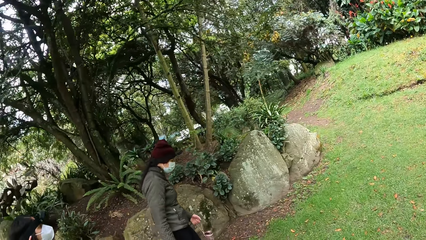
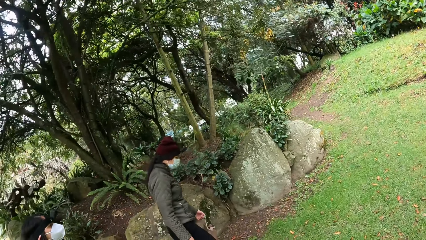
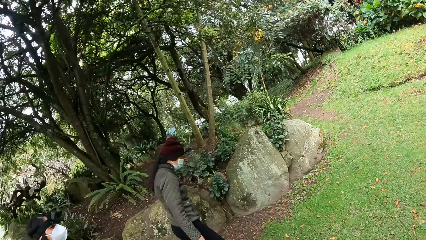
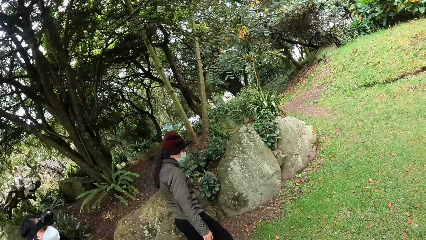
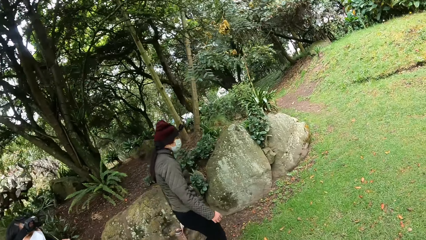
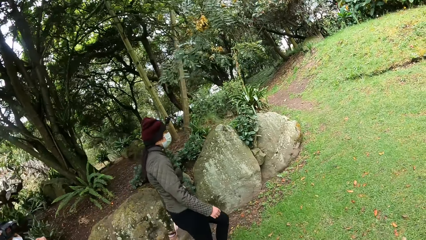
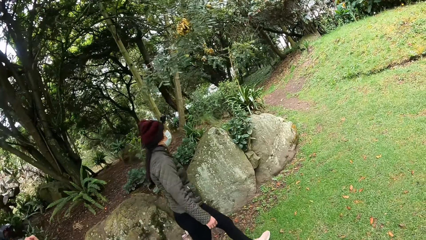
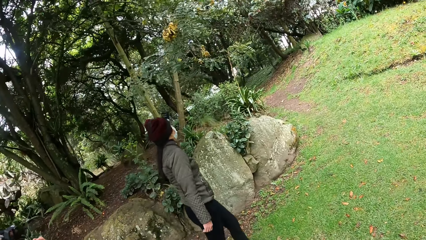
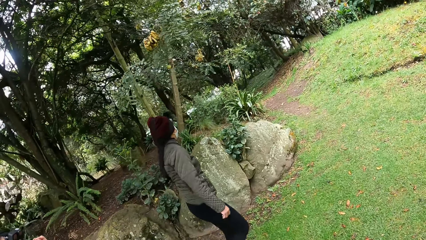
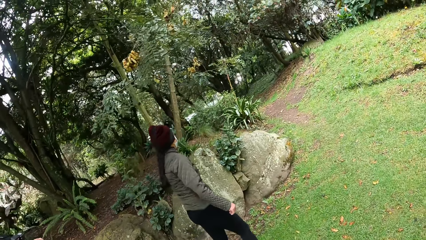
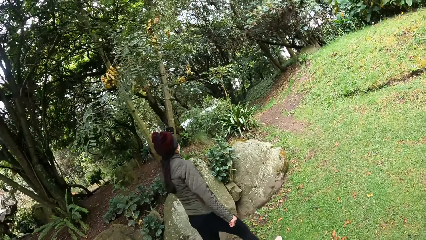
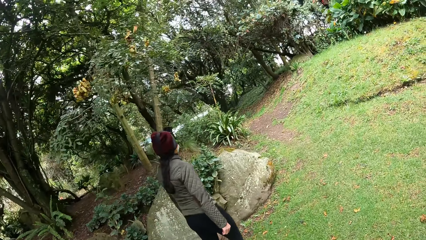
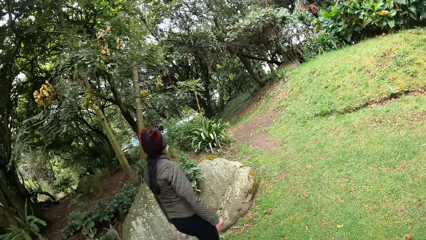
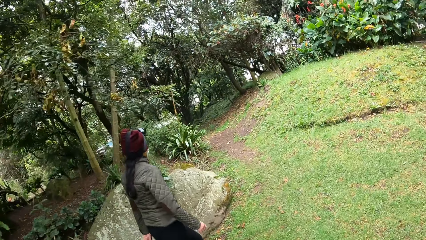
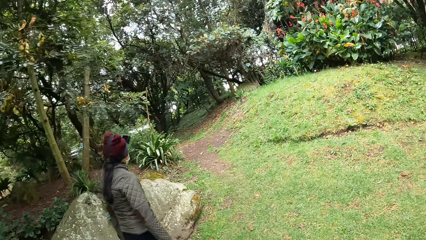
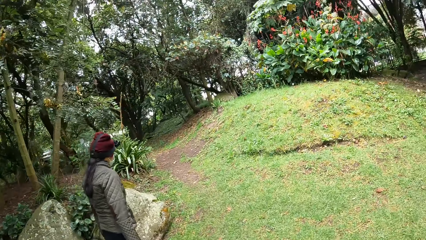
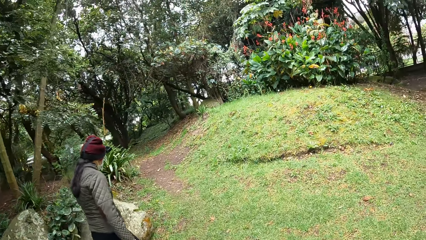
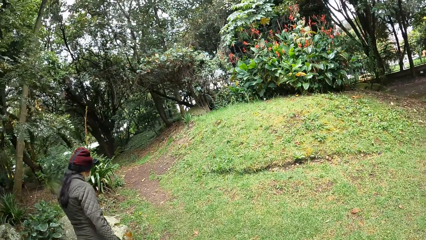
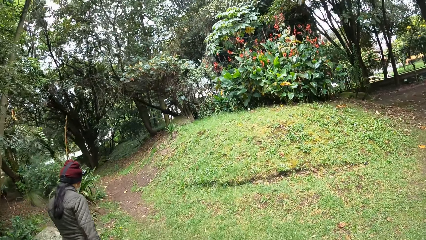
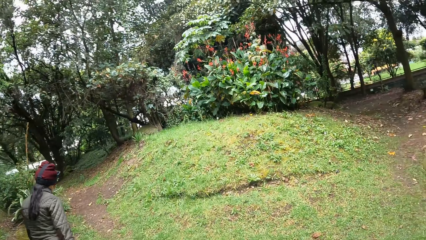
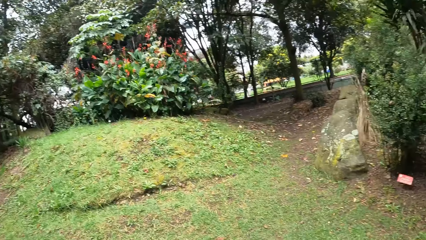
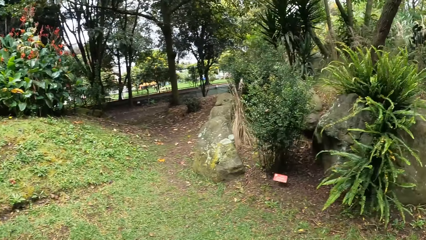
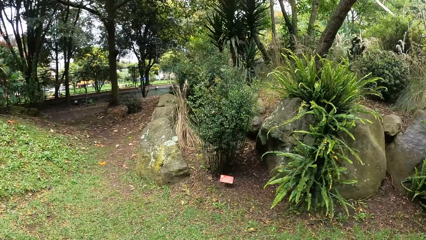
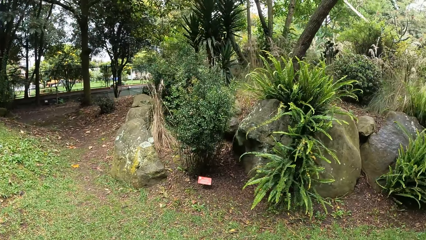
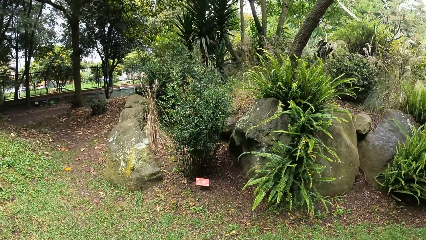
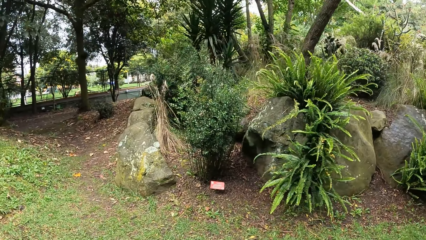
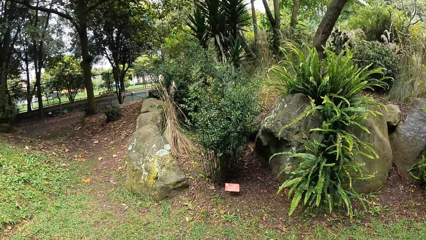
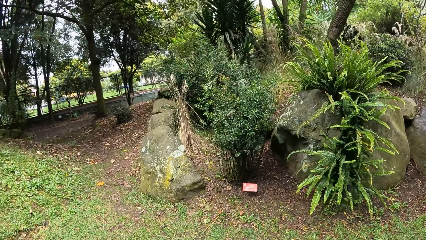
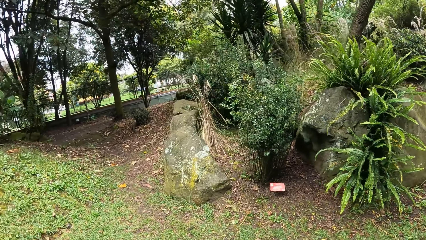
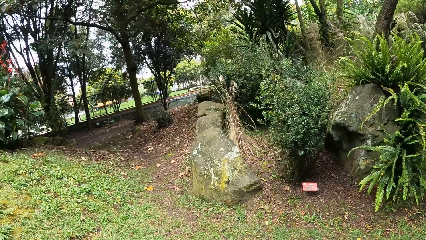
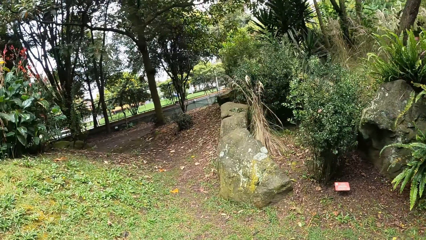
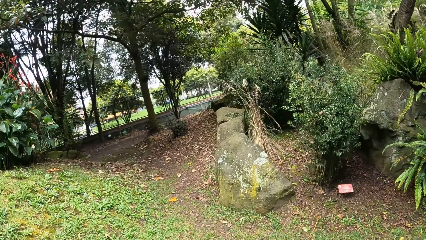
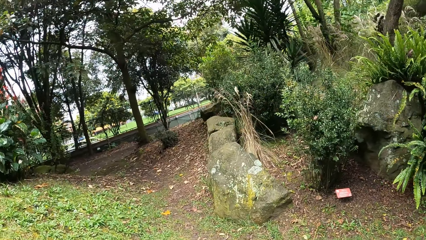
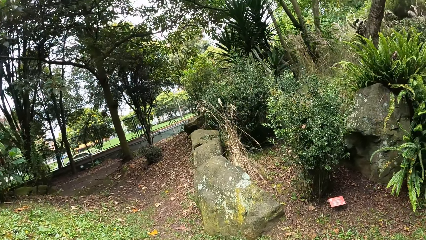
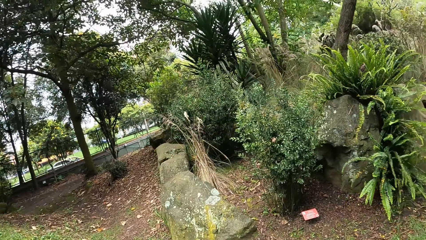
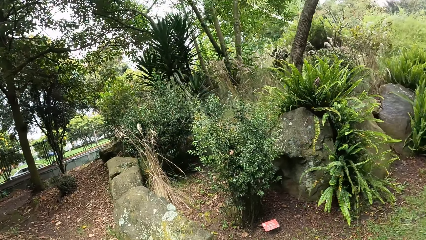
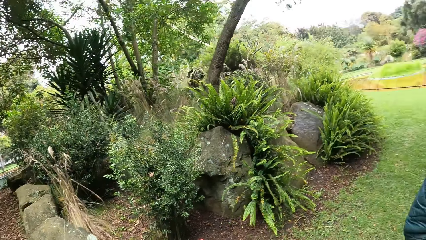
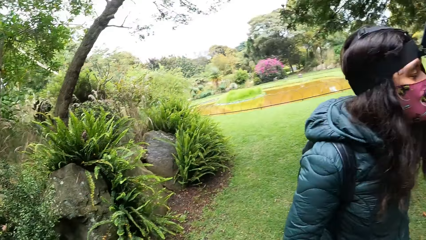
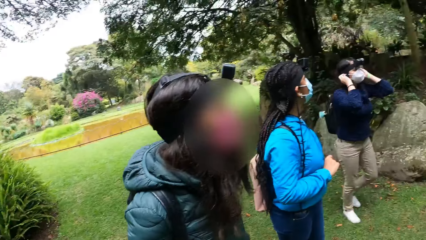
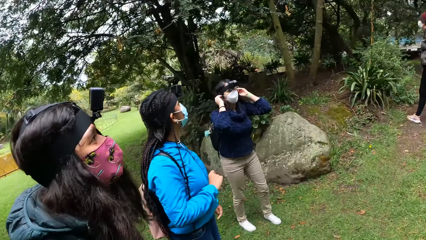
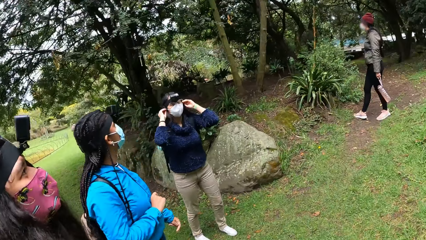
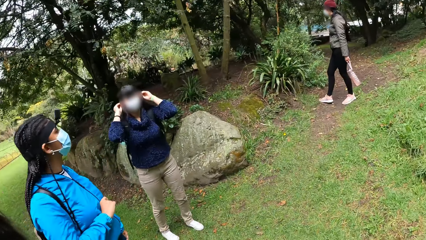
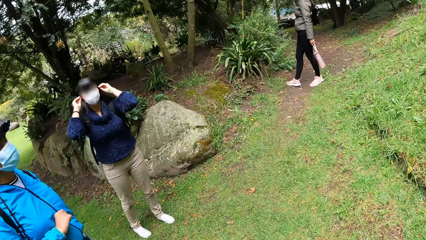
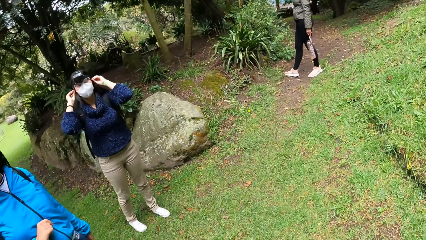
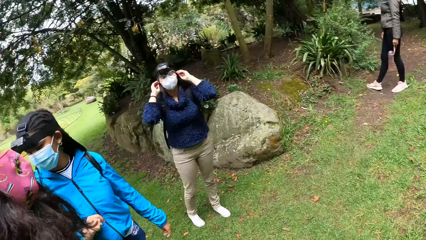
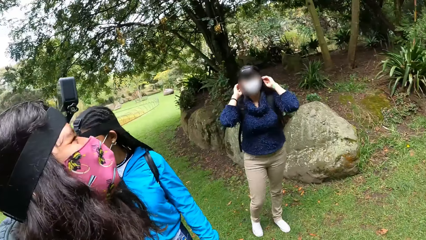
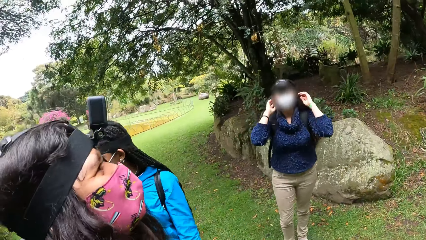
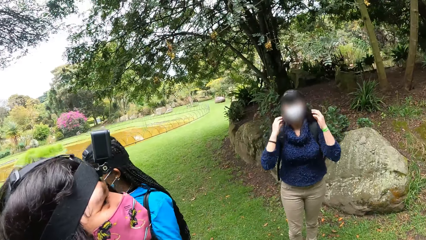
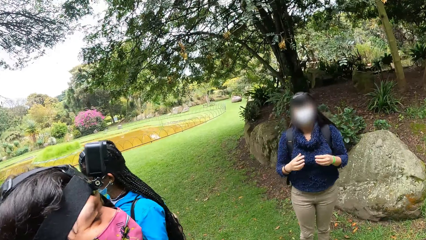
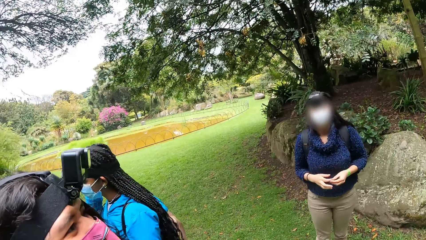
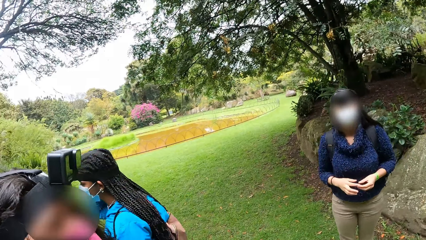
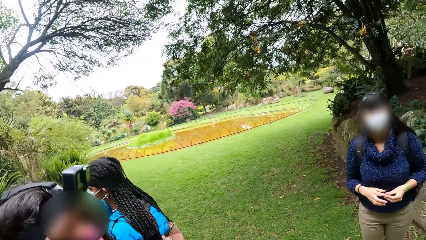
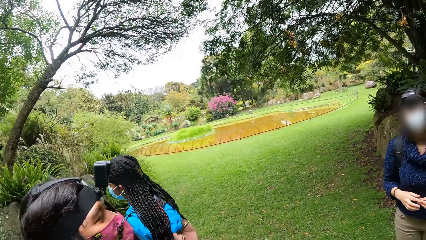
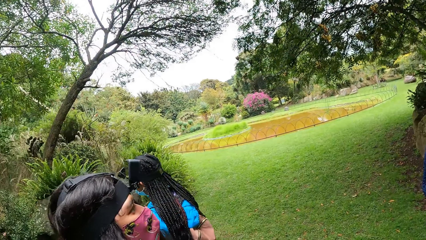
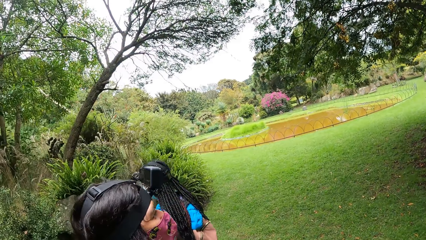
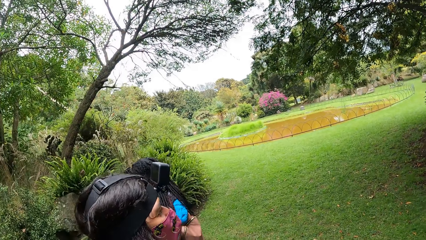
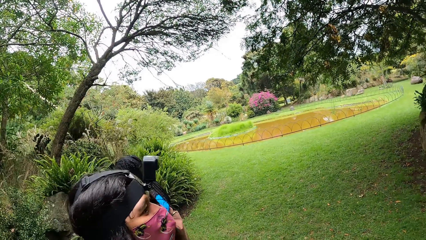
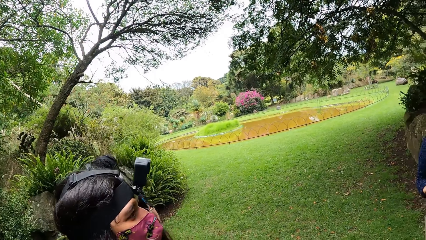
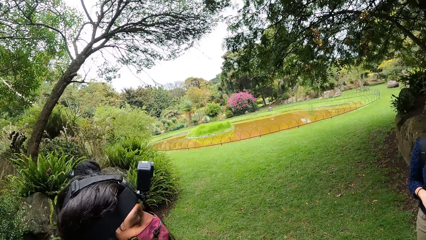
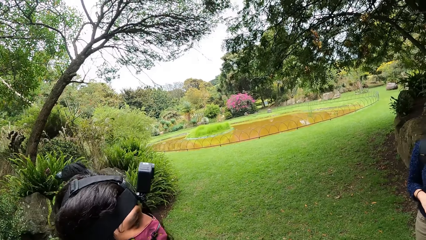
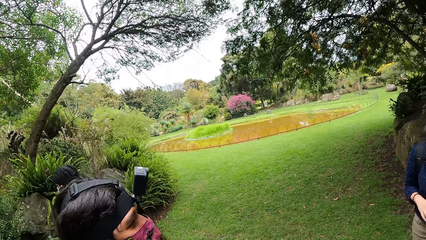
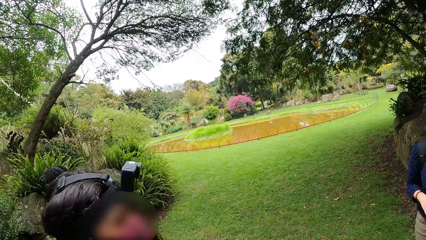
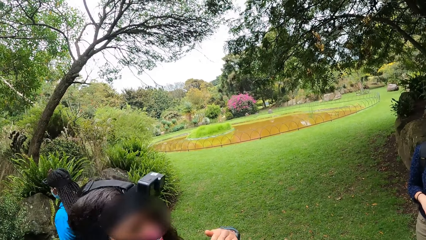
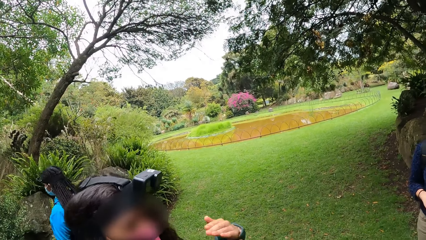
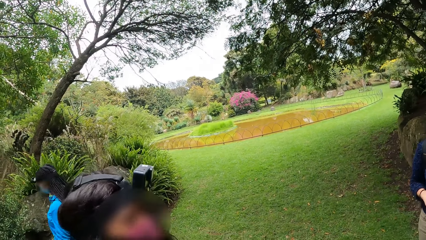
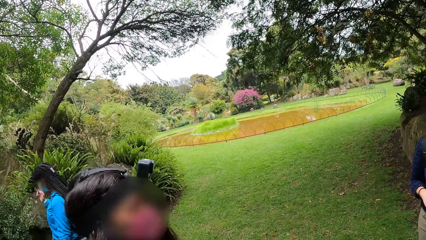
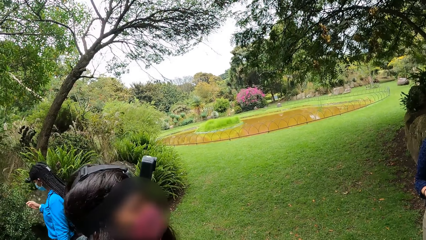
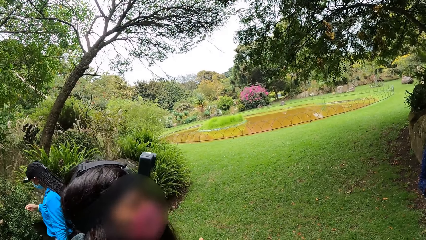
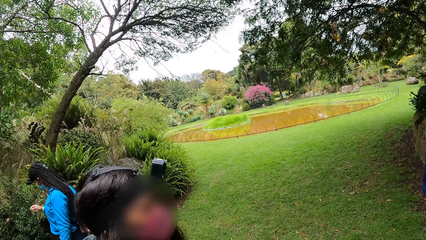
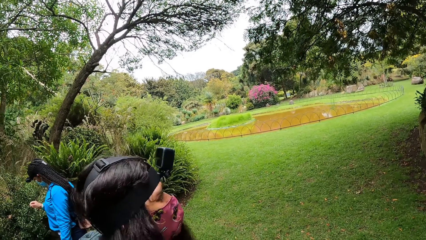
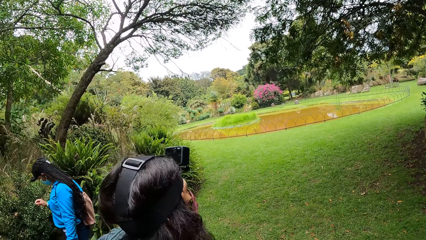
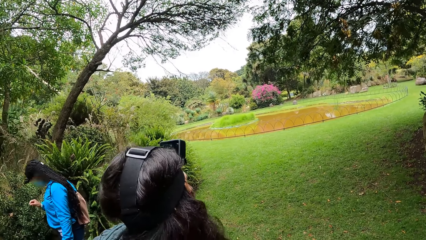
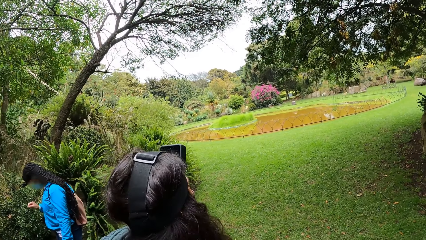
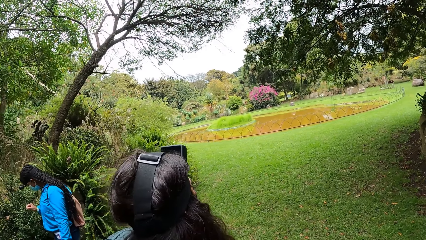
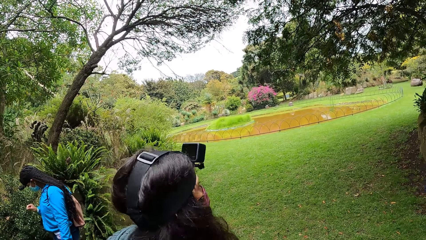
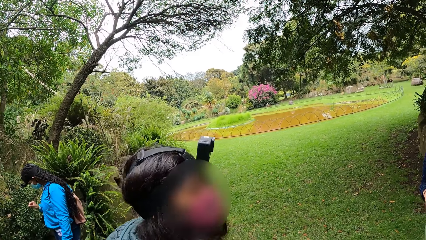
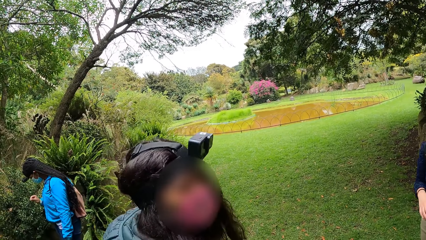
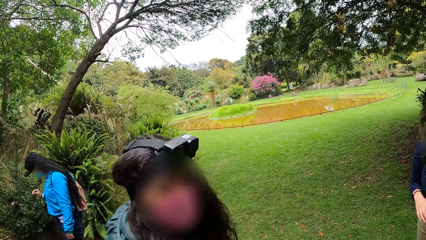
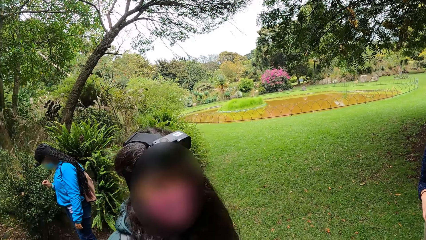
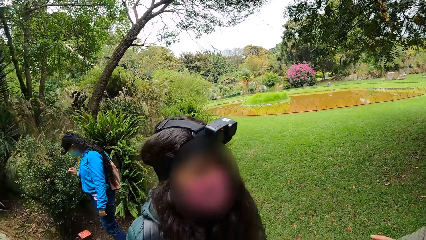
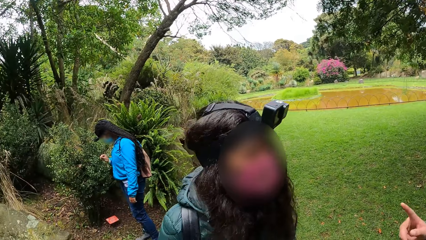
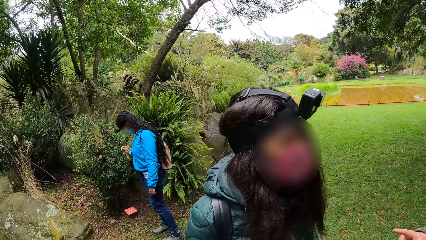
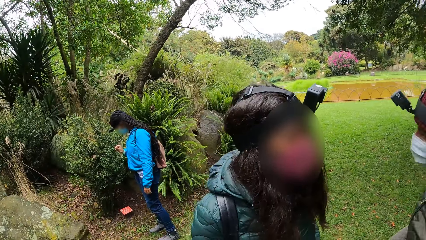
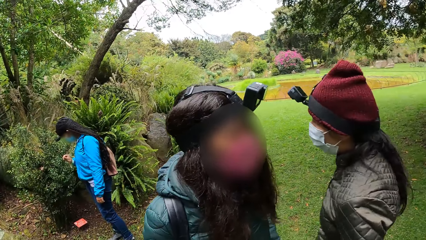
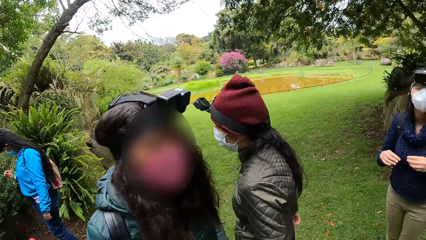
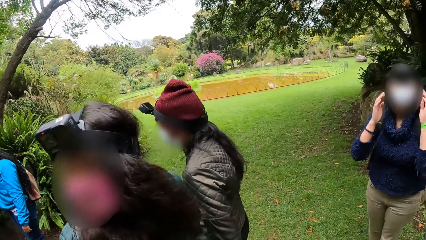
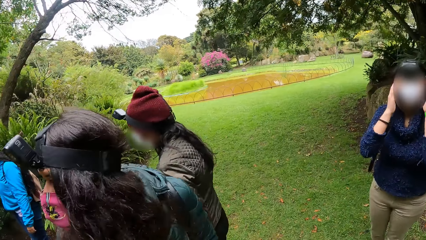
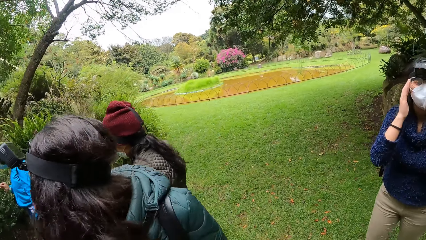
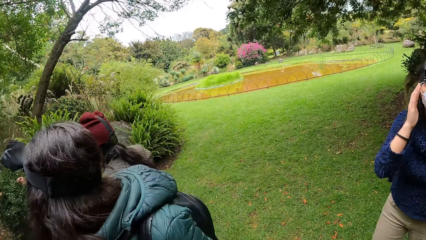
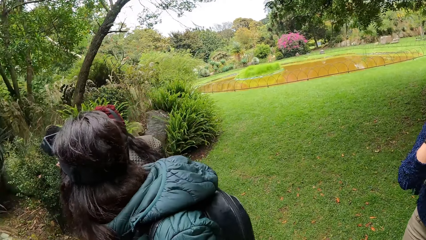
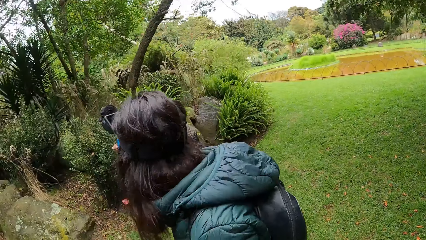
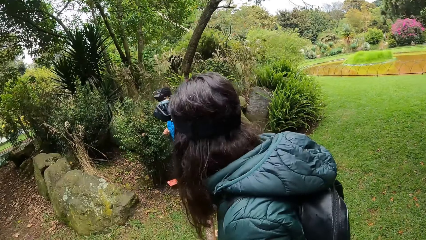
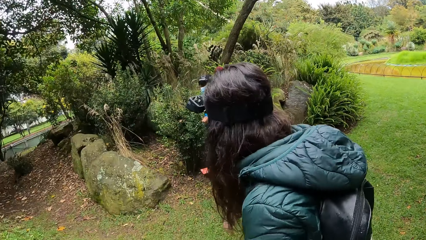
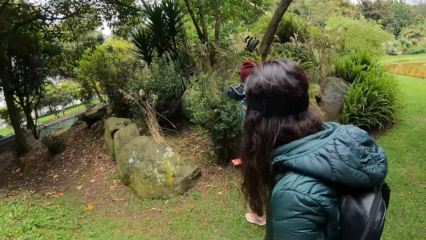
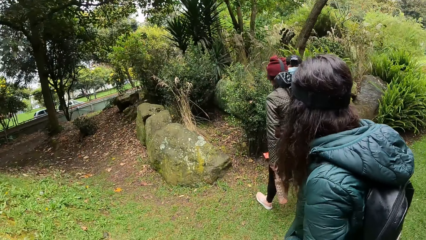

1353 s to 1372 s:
The camera wearer looks around the compound. A woman adjusts the facemask on her face with her hands. Another woman lifts a hand, moves her left hand and converses with a person. A third woman waves her right index finger and walks to a plant. The first woman touches her face with both hands and walks on the grass. The person adjusts a camera. The camera wearer looks around.
